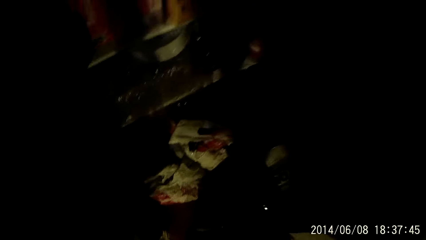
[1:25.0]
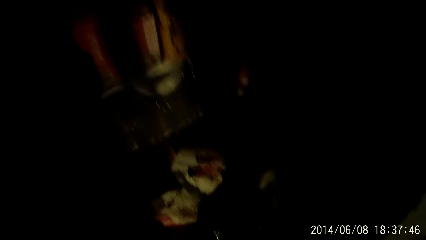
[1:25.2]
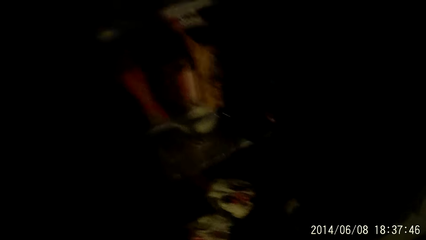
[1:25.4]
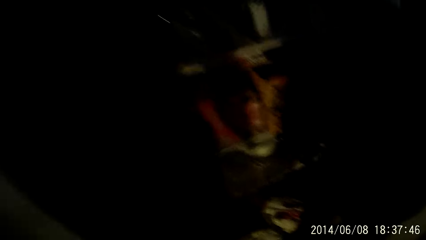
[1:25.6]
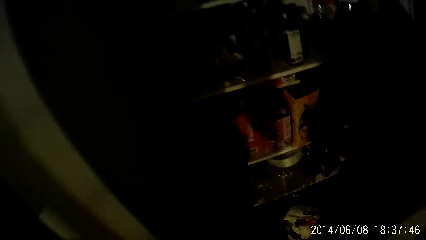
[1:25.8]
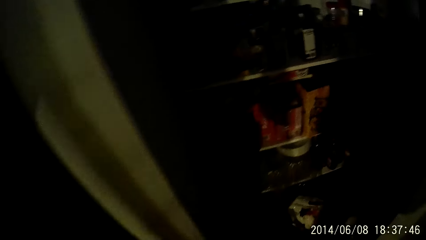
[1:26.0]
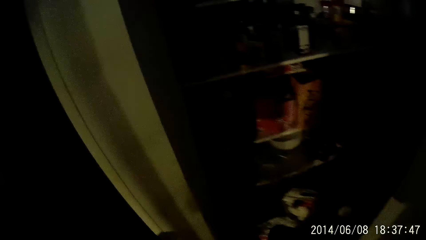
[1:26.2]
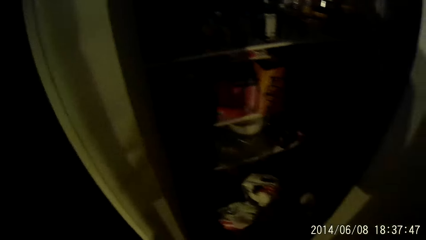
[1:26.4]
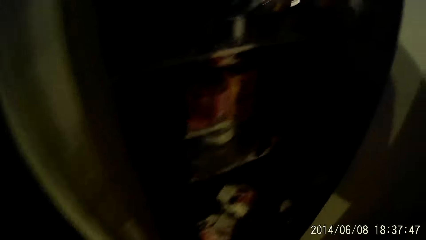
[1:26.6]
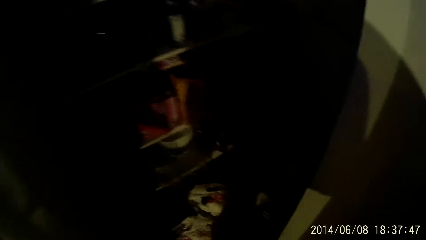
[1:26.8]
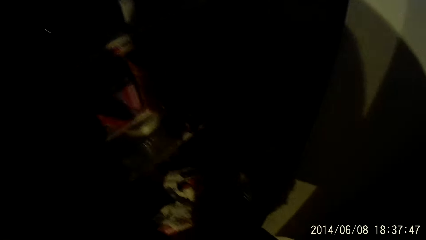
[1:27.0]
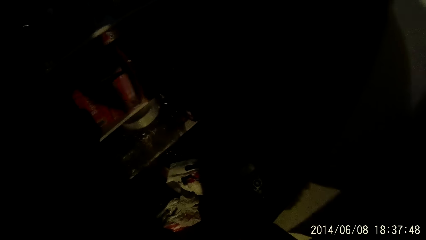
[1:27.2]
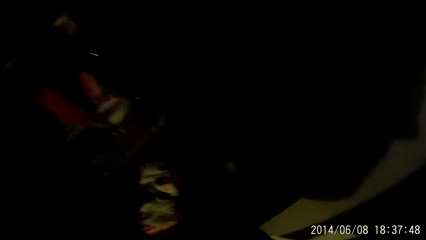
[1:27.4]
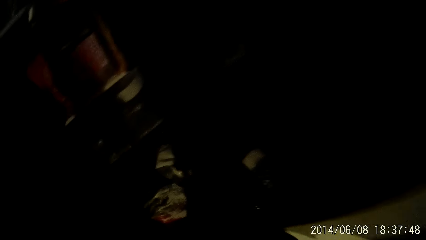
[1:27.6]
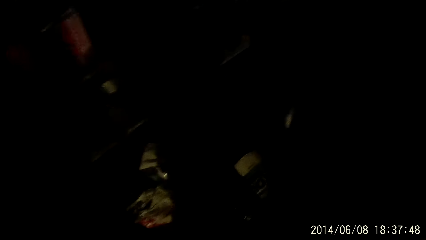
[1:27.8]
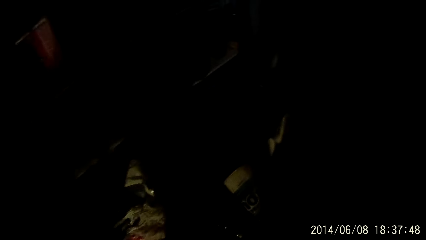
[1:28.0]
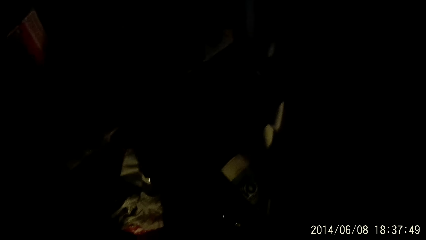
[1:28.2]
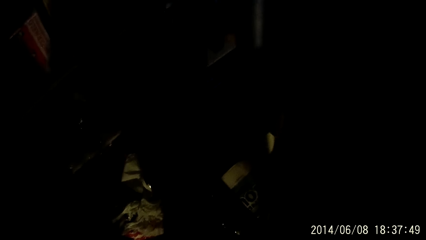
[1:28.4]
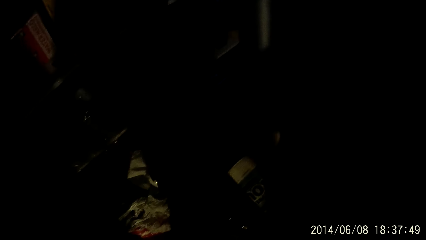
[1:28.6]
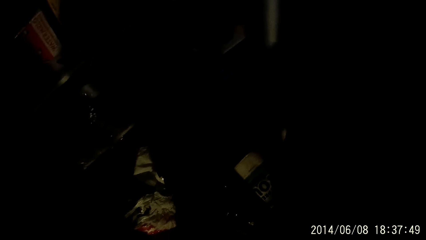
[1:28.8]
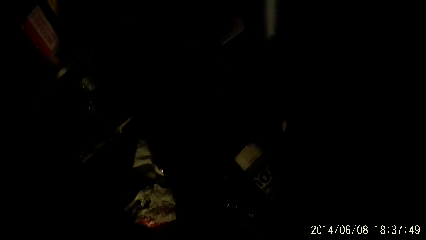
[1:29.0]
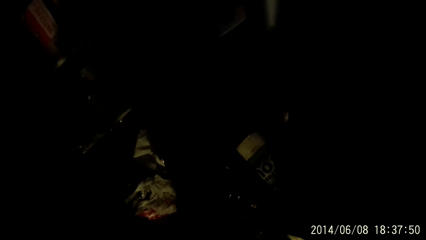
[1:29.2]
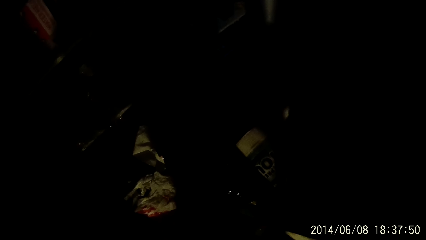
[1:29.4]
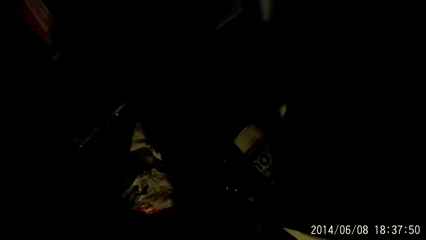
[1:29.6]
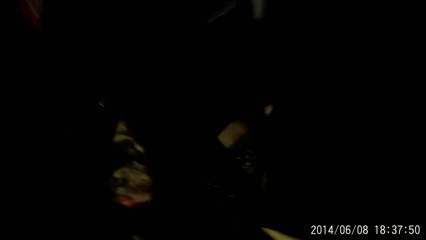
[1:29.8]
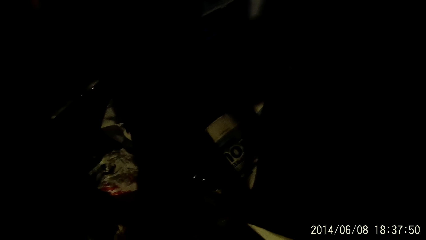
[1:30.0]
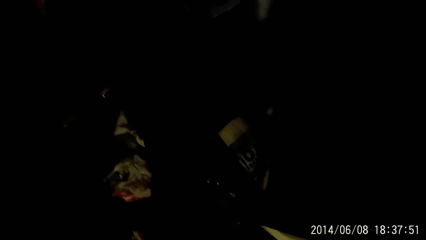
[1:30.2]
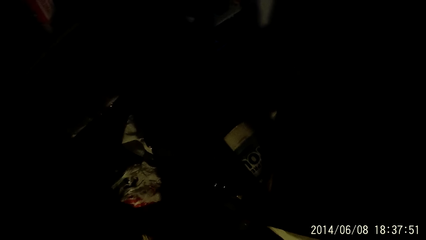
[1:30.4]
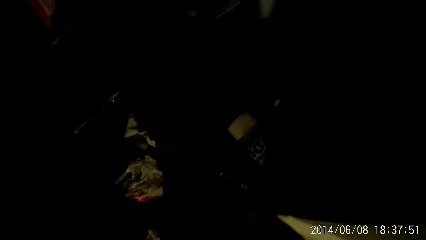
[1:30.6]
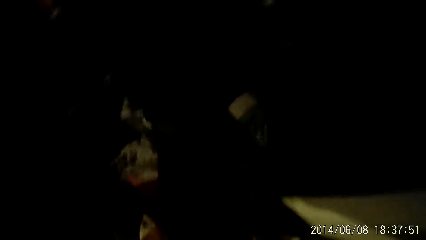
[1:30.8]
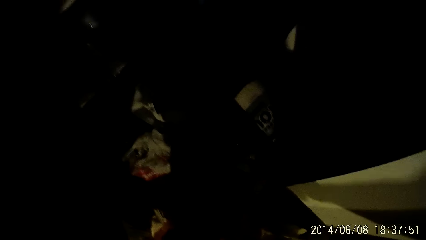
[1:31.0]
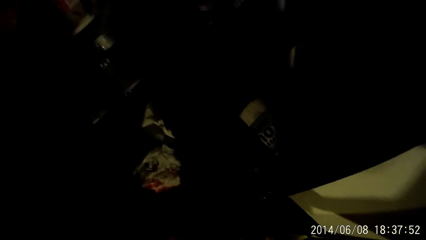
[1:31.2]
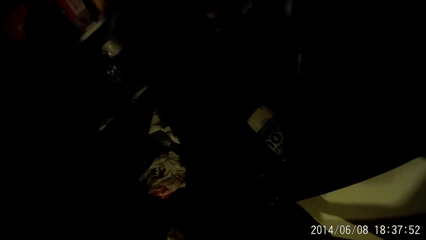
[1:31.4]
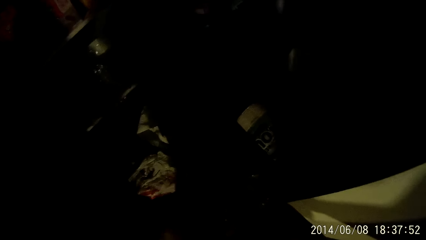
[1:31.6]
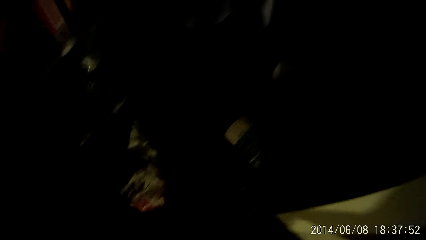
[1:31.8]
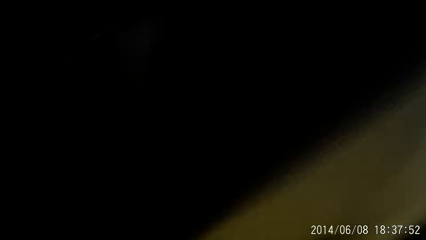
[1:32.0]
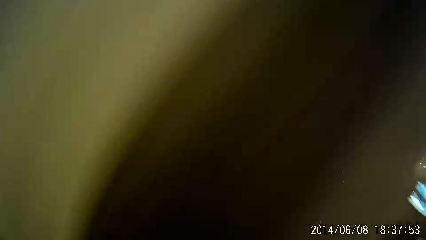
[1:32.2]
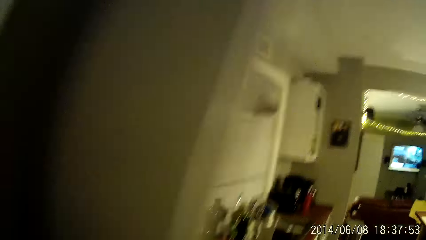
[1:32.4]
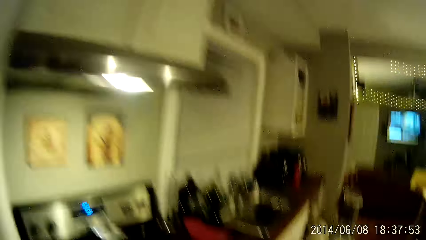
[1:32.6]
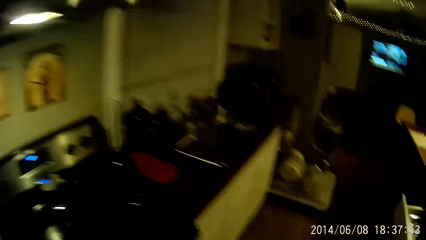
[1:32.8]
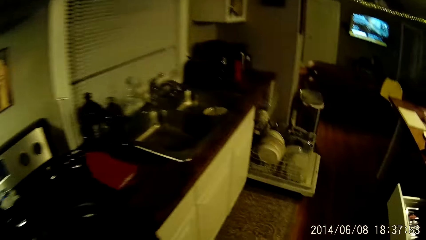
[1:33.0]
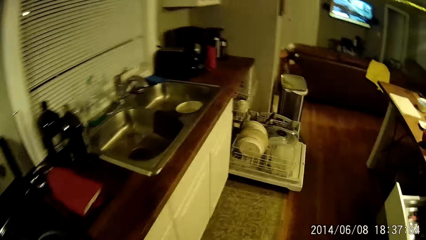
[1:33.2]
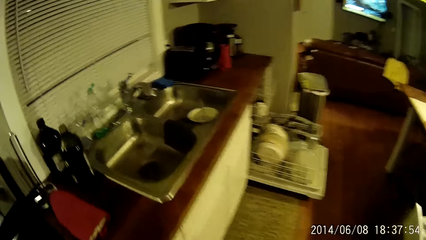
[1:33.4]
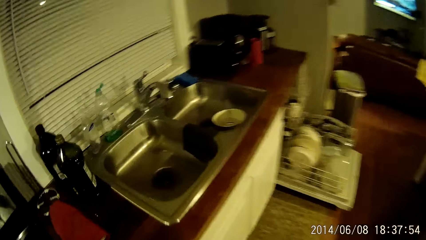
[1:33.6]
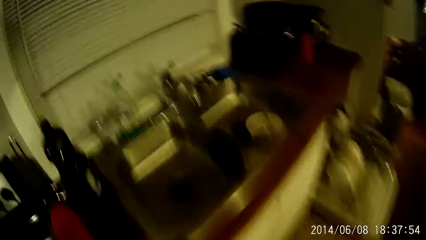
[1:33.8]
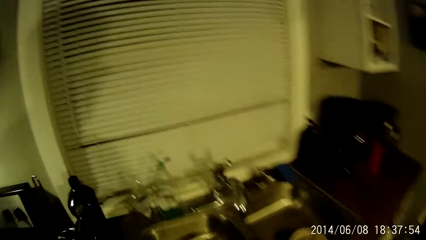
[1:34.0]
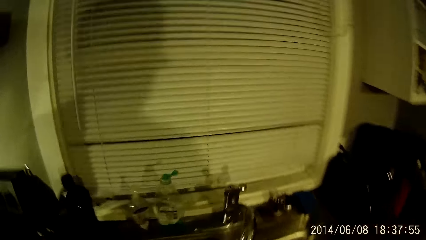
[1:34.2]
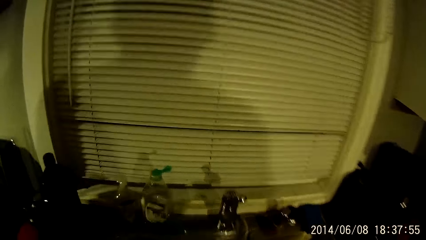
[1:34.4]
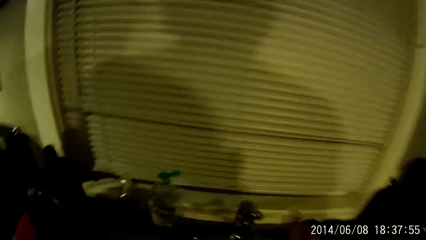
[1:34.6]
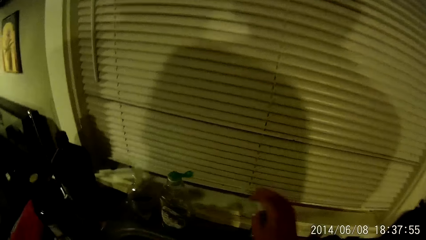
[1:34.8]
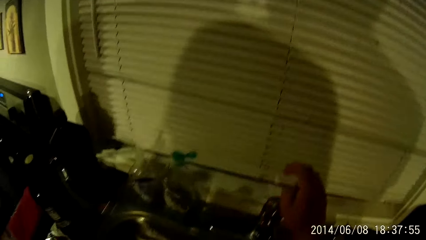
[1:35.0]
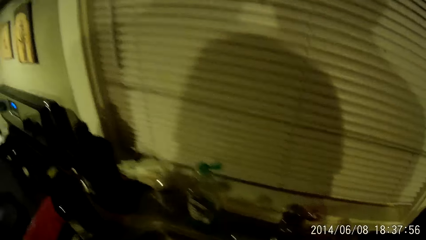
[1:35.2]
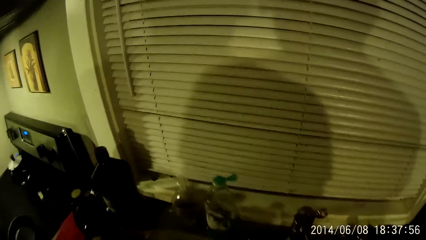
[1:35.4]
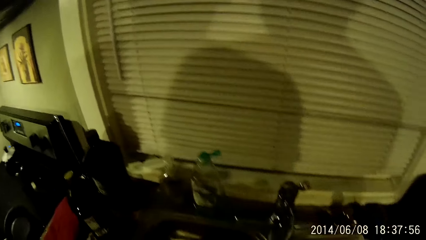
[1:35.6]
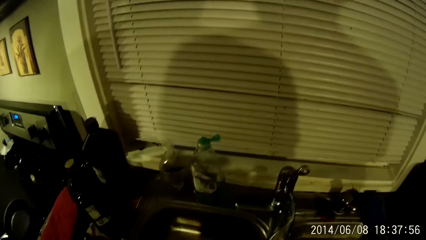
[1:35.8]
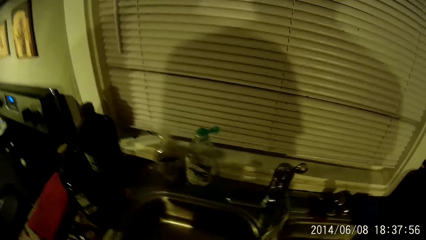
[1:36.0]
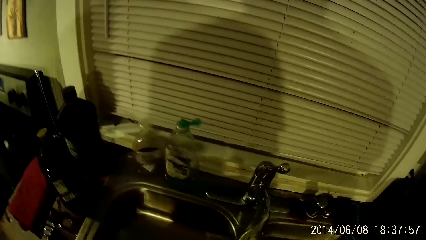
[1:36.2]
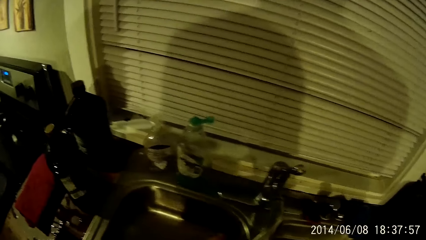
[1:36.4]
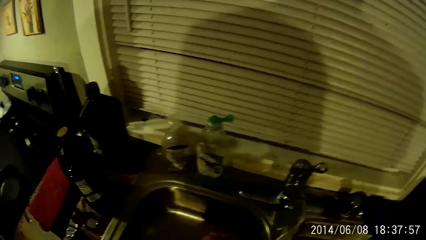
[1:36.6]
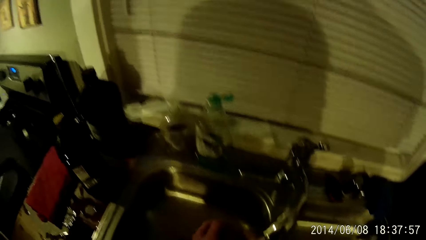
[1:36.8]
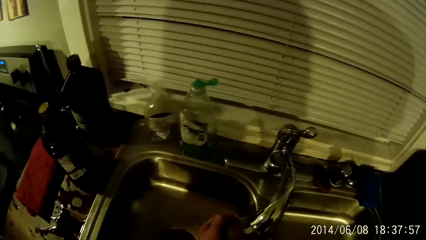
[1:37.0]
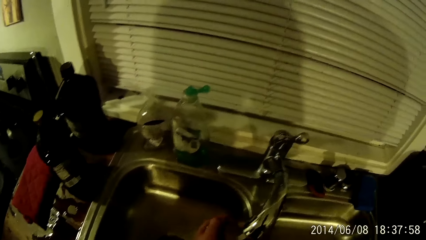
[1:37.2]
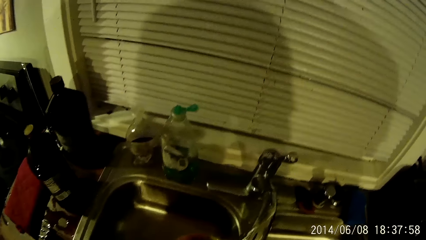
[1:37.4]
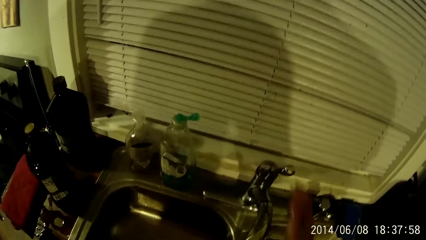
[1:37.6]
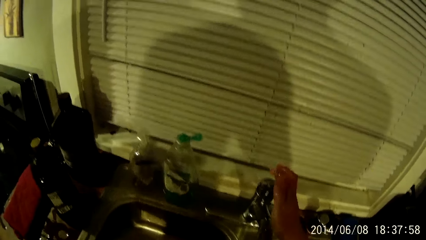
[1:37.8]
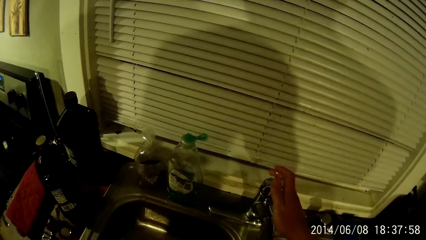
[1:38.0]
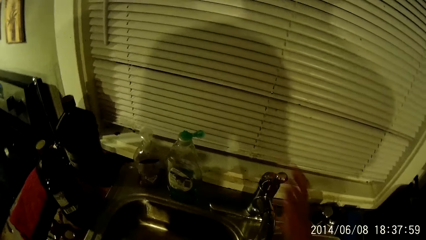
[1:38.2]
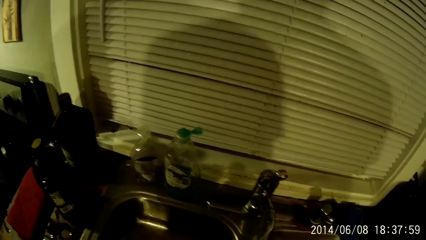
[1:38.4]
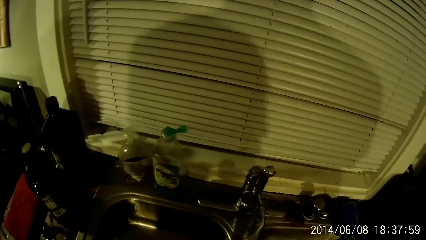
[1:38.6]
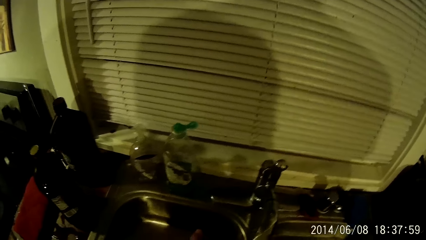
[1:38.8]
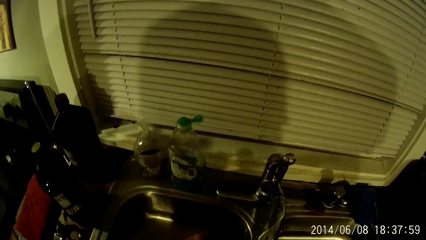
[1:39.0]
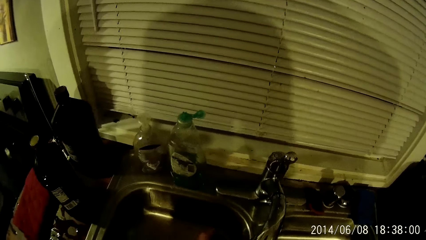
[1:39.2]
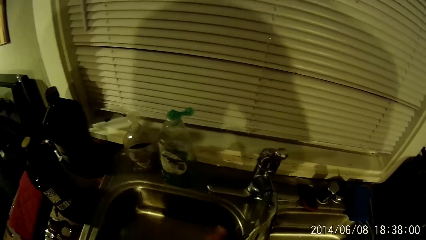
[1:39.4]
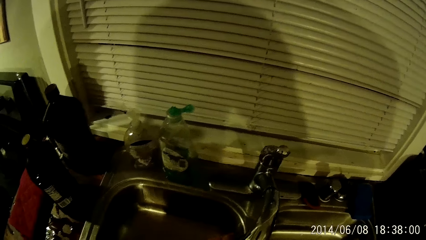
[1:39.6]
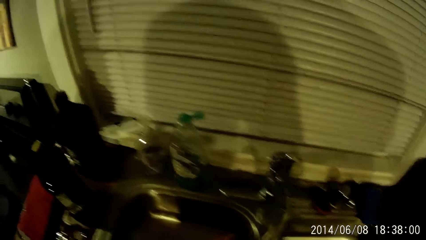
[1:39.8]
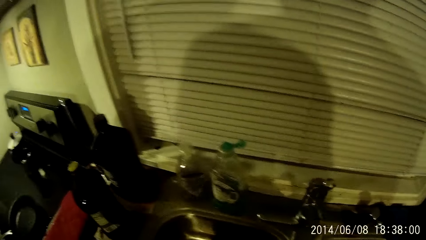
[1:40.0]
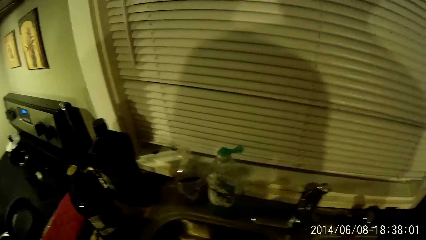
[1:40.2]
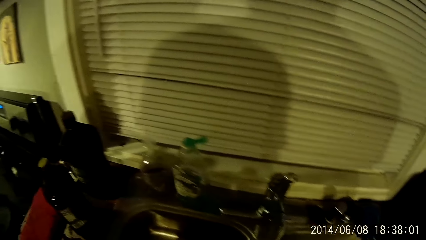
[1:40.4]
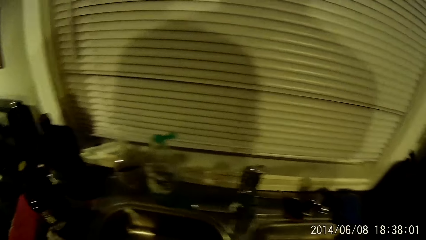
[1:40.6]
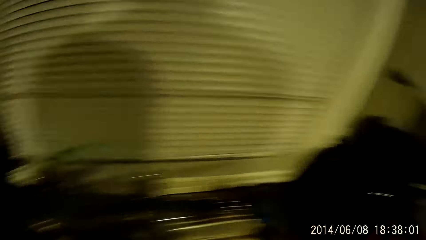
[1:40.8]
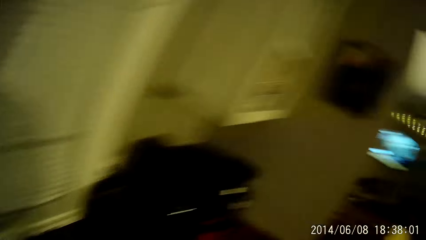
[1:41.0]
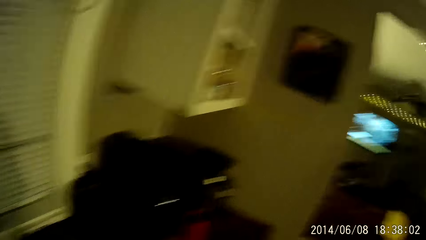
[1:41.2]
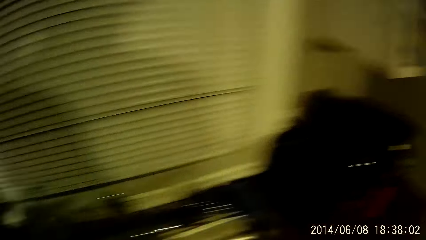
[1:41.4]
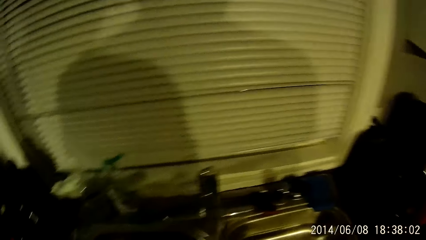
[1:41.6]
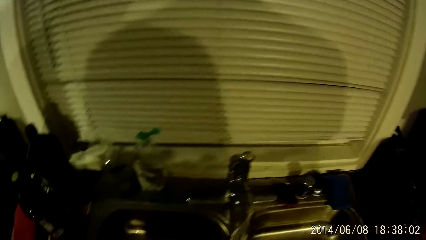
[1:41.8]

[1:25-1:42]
The camera wearer walks around the house. He opens a tap on a kitchen sink with his right hand. He washes hands. He turns off the tap.
